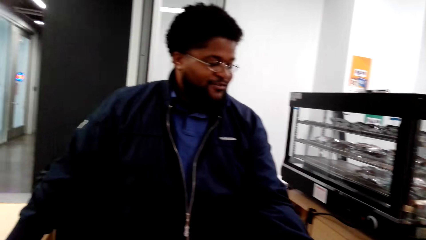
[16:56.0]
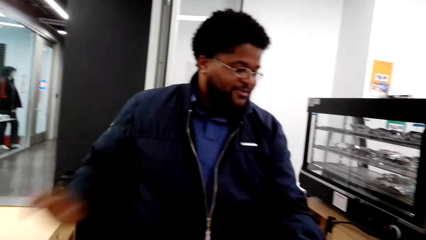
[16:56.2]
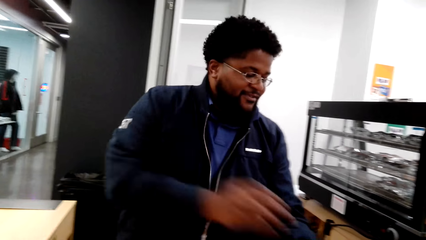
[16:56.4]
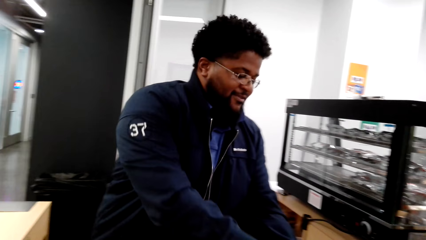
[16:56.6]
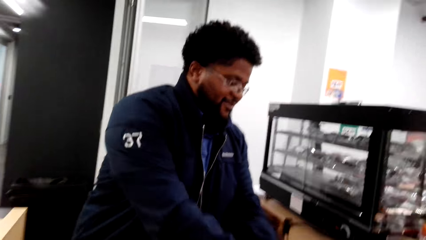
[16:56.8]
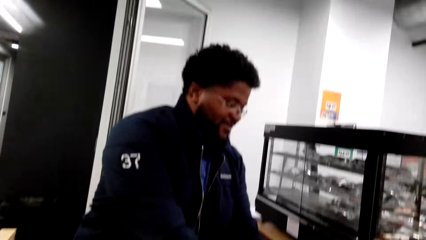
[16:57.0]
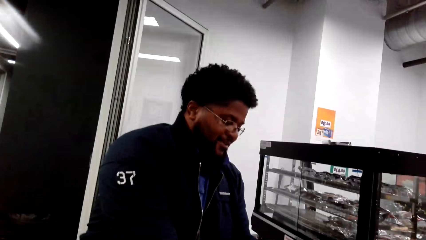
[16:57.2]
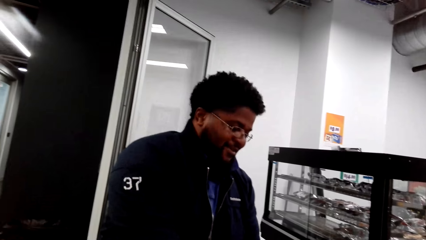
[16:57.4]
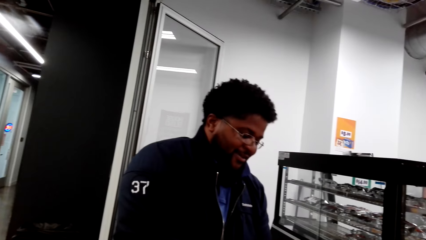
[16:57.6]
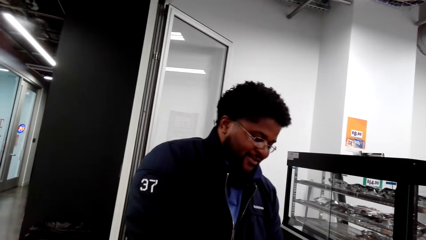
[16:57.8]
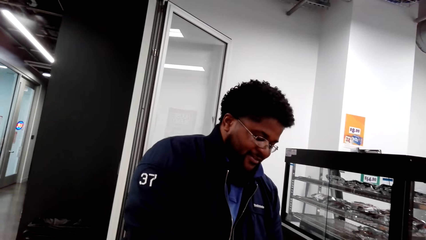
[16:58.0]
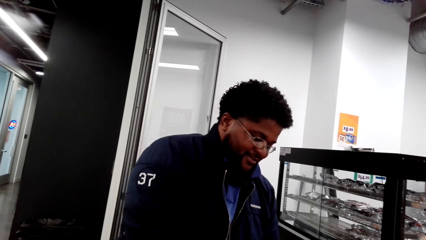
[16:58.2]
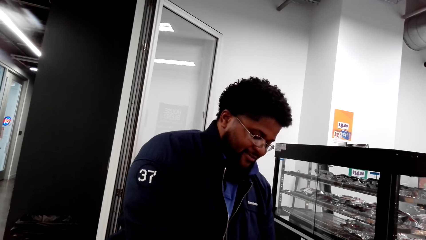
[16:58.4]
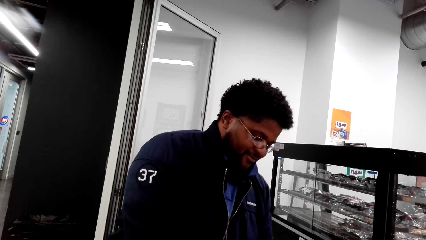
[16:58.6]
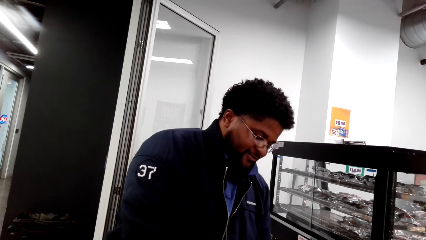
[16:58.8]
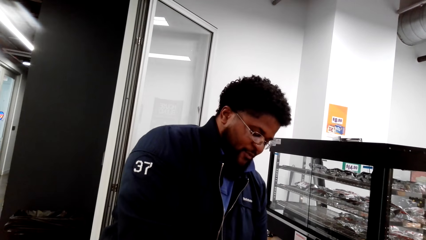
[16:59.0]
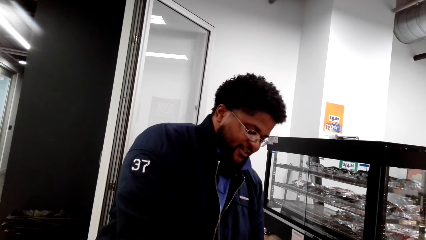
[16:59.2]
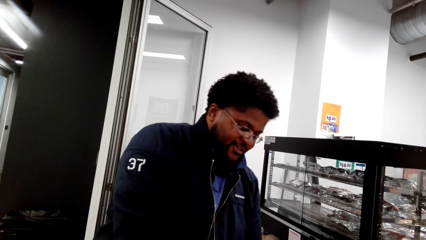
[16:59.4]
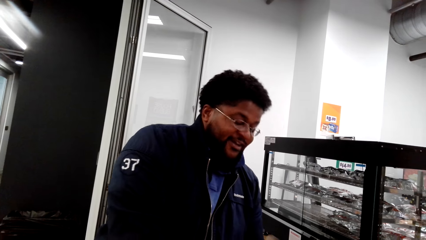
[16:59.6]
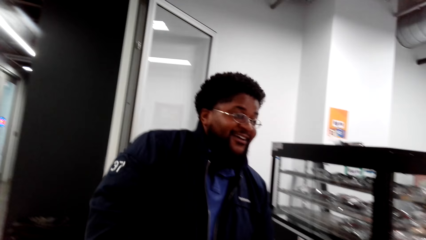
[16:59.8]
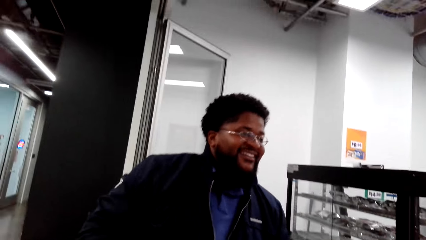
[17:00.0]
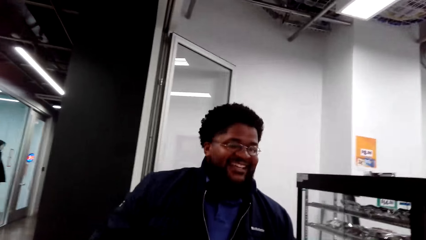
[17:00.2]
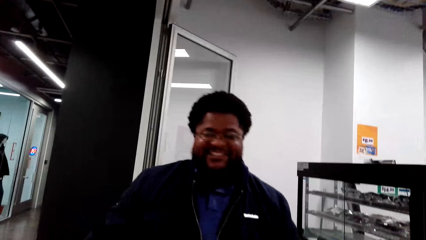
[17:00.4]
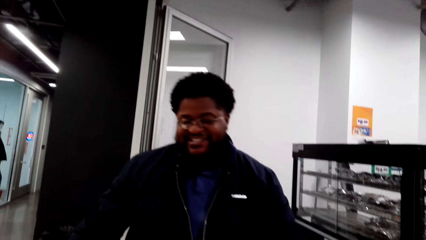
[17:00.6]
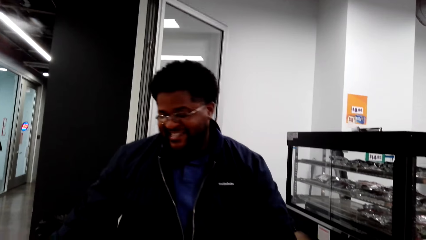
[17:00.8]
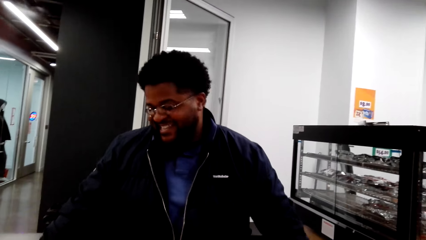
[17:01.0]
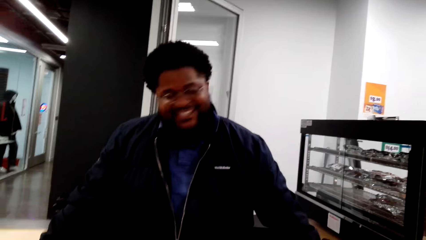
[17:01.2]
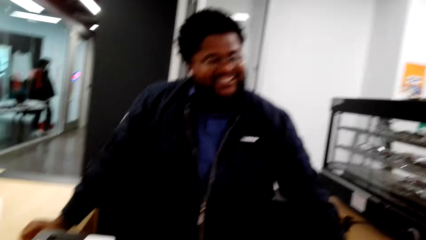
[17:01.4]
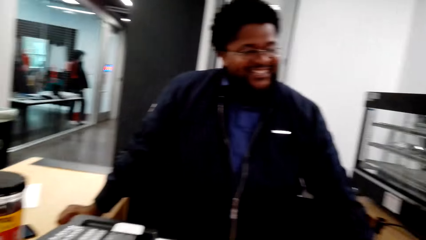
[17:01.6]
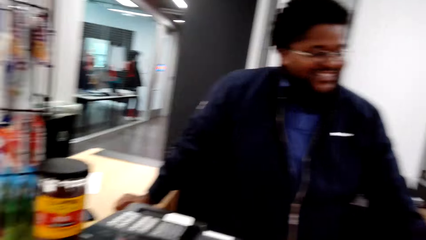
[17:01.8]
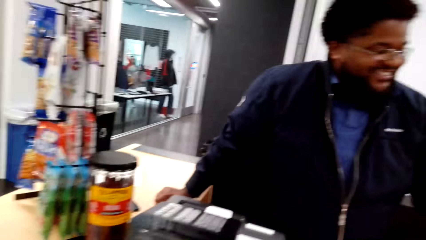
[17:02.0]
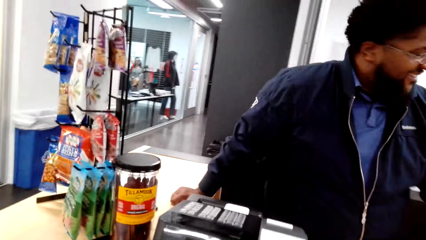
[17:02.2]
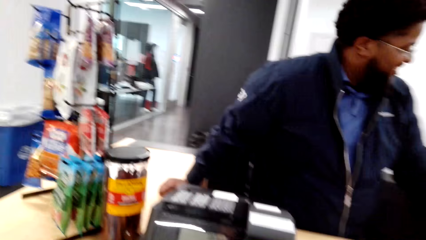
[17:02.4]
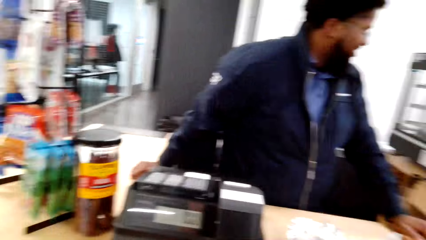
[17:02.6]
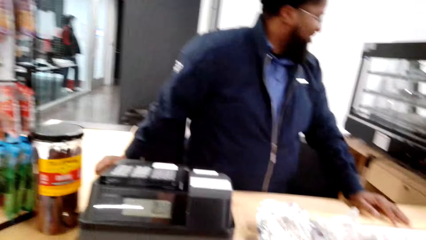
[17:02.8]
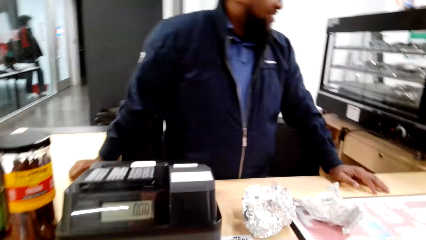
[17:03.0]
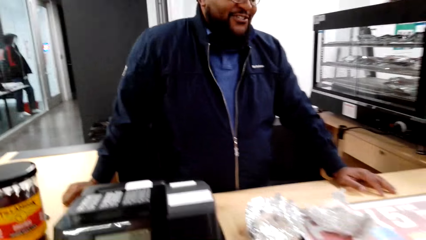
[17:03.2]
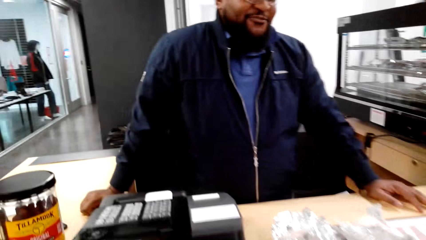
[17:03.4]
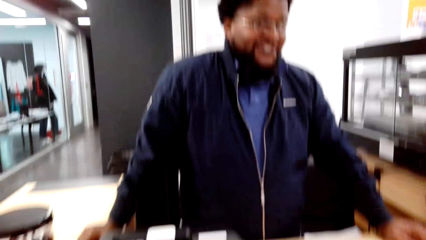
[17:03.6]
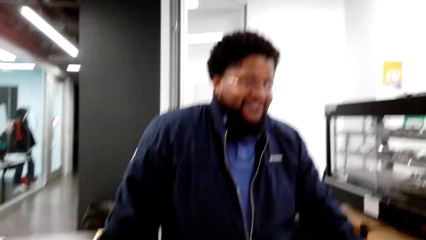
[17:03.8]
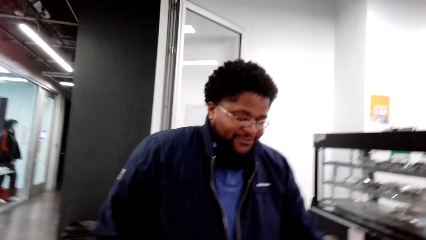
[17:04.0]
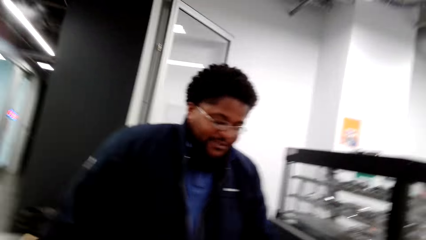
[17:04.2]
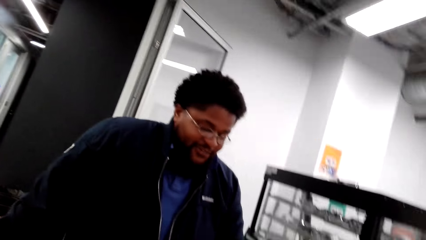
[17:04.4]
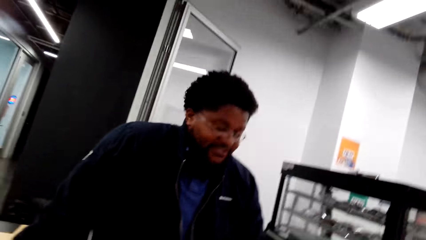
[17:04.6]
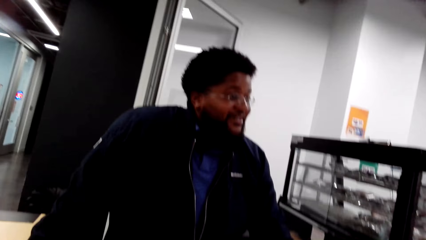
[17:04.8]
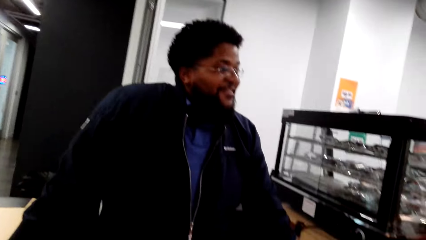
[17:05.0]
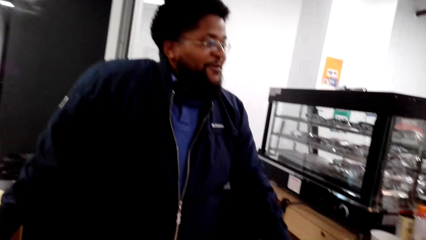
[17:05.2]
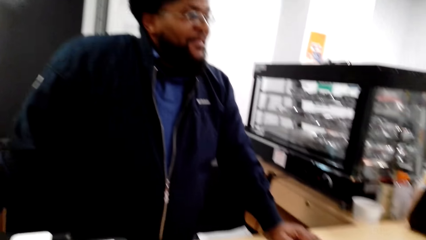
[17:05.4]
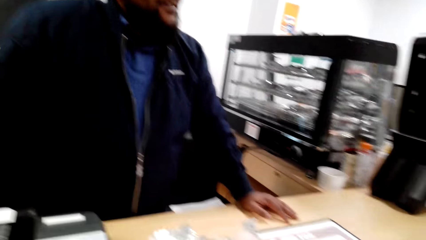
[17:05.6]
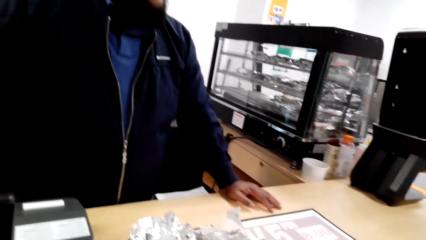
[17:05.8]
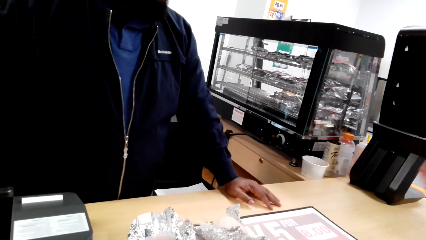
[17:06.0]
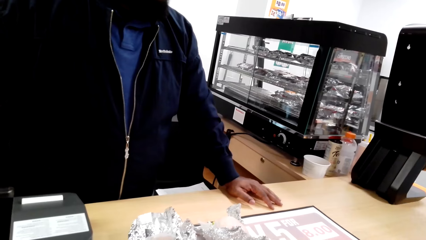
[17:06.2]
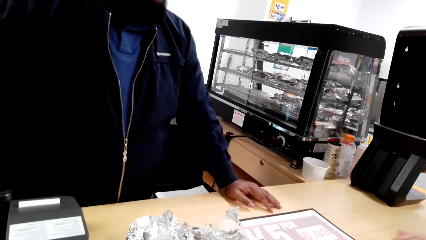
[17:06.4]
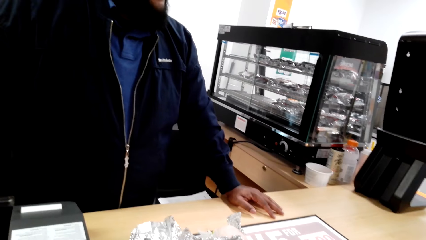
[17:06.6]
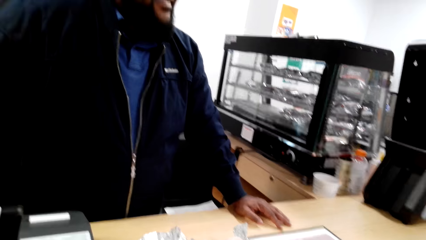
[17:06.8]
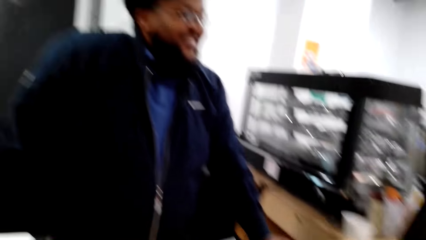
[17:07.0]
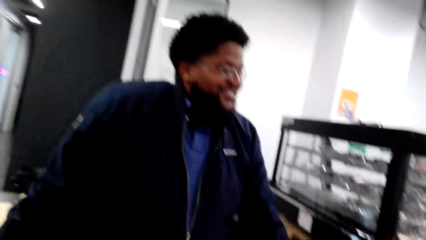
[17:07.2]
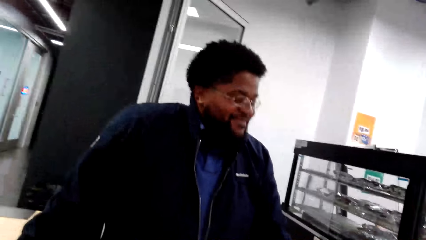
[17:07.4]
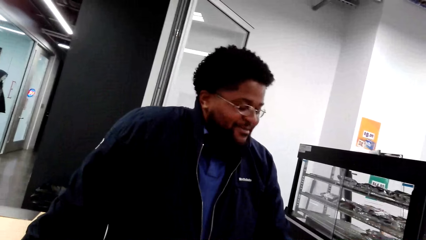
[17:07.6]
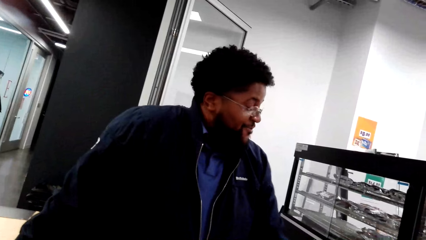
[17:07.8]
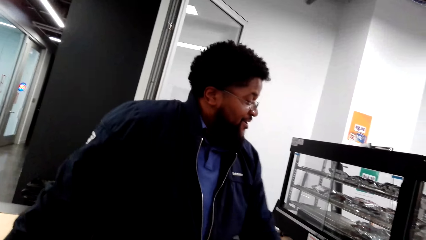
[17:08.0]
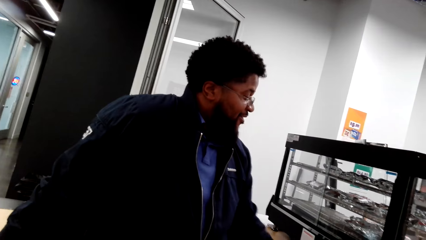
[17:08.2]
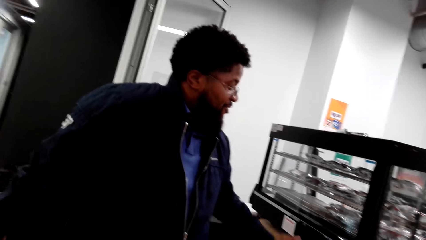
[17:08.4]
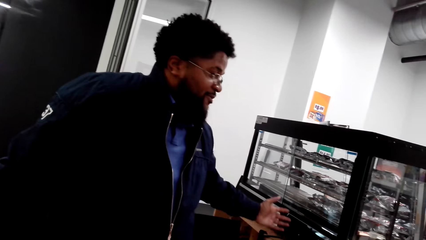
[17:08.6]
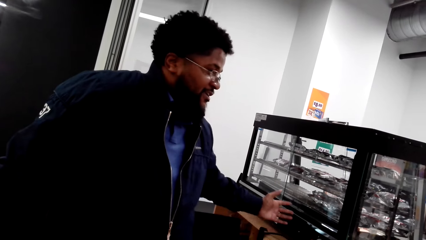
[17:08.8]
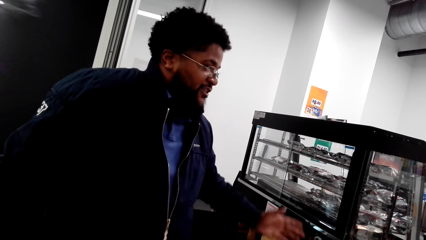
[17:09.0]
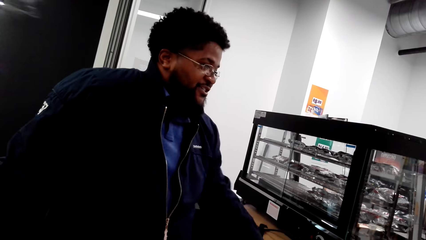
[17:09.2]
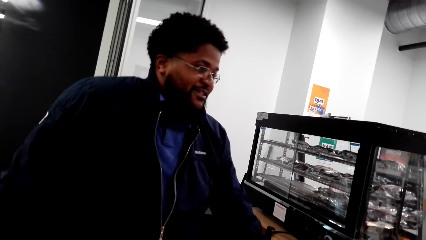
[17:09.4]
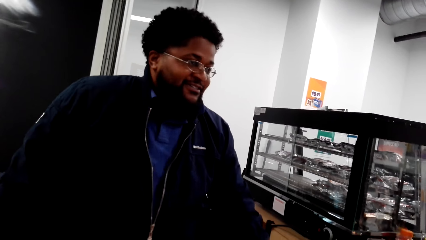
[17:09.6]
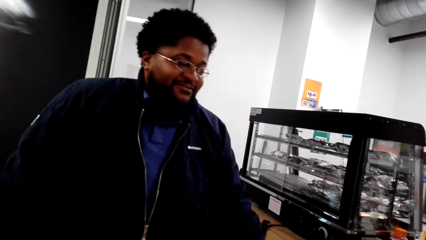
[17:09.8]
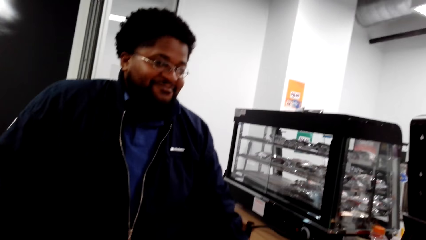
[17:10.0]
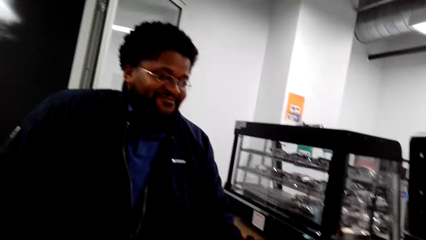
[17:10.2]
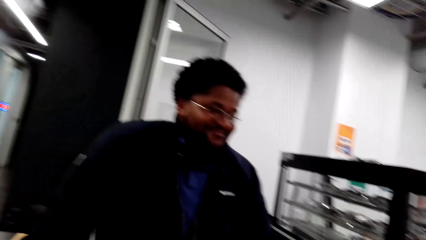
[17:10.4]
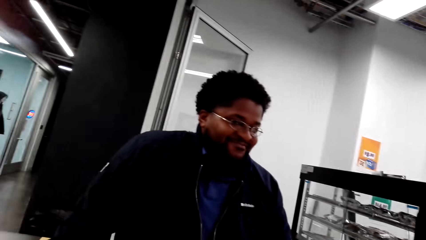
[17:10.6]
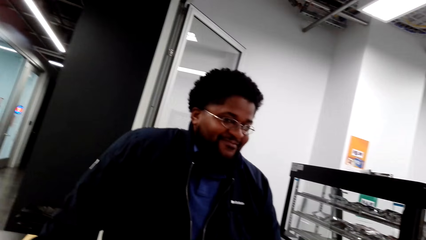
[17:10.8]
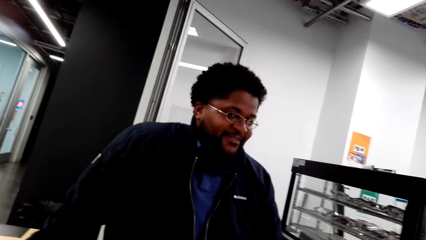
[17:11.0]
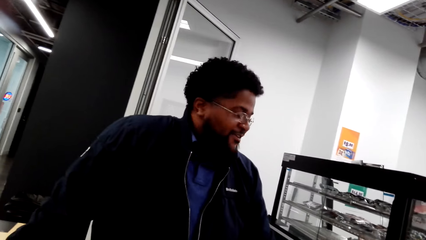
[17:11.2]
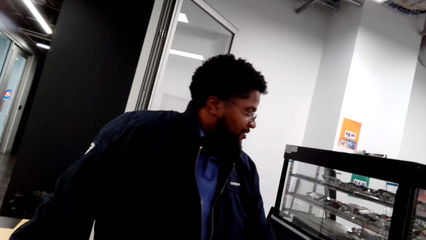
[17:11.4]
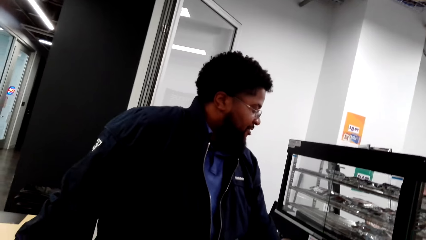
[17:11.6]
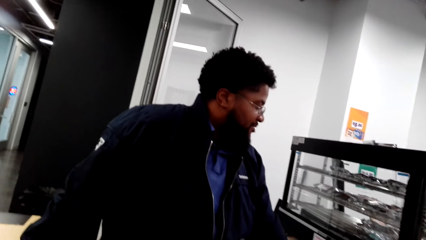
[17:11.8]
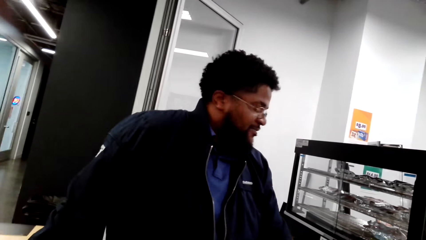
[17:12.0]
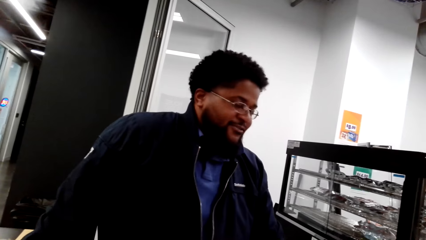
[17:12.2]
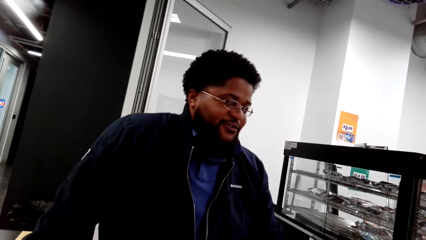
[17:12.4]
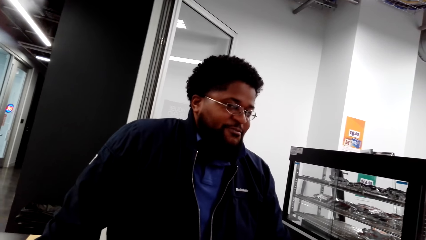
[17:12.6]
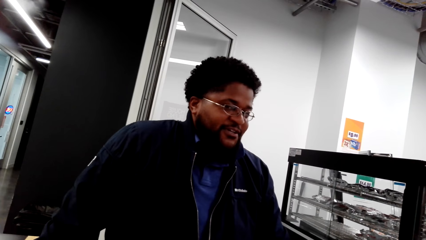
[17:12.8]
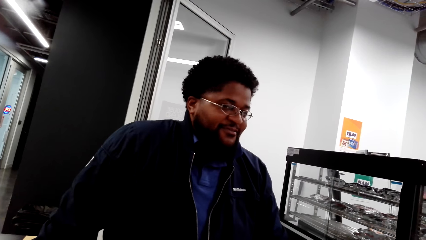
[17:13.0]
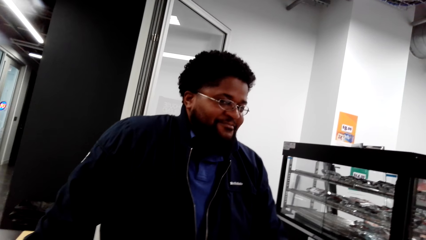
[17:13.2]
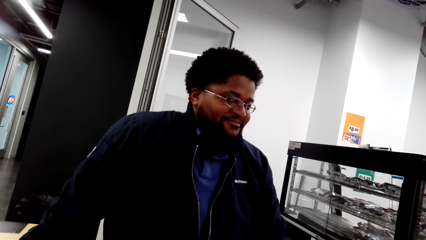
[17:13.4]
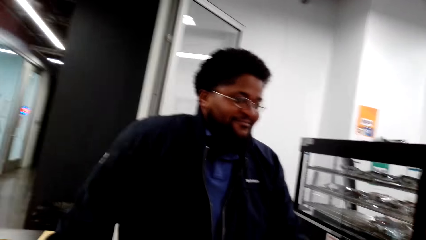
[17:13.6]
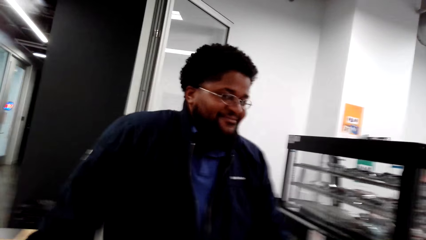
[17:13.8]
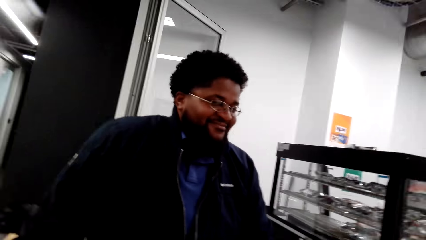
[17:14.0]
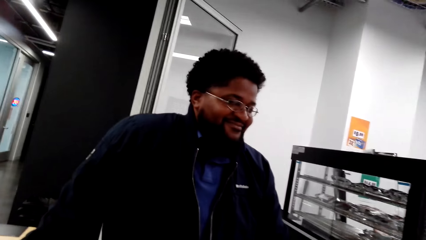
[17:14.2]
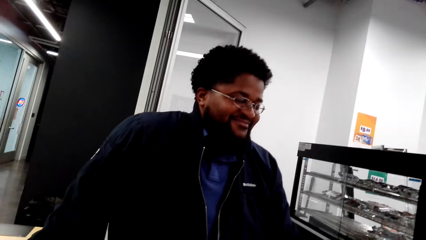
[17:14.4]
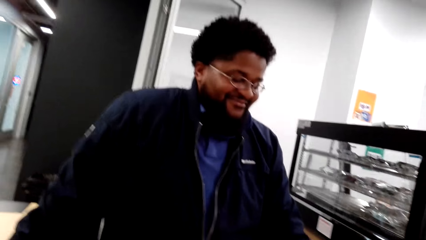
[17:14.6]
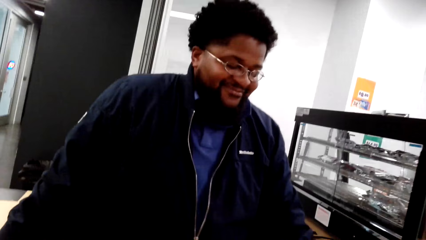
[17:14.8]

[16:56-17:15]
A man moves his hand. The camera wearer converses with the man. The man converses with the camera wearer. The man points at the grill. The camera wearer converses with the man.
